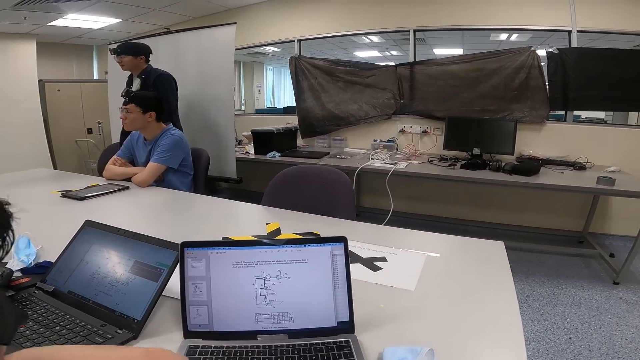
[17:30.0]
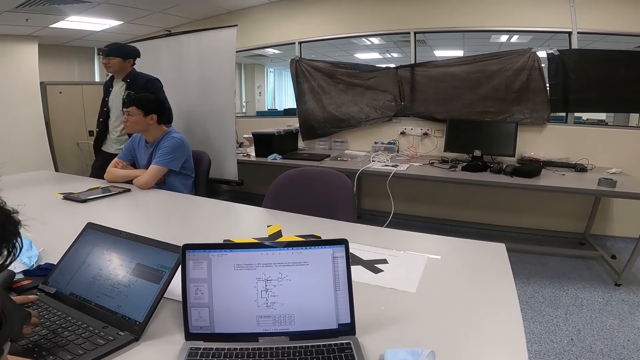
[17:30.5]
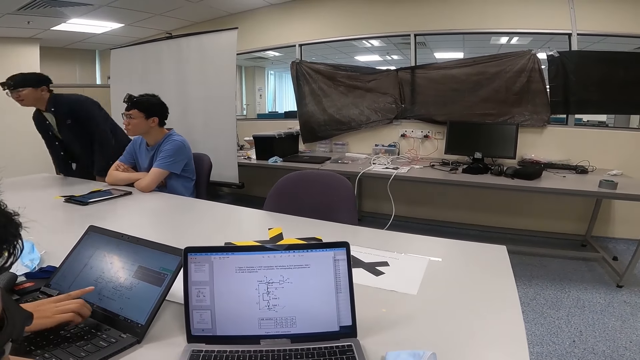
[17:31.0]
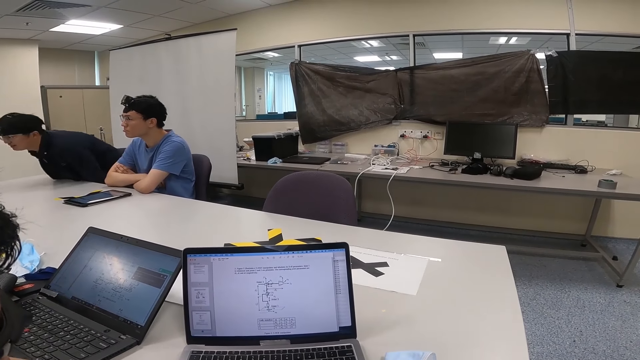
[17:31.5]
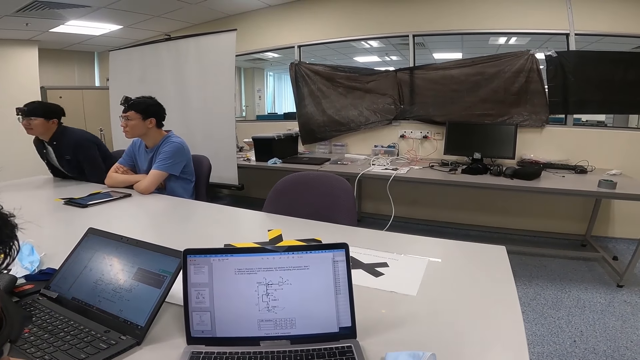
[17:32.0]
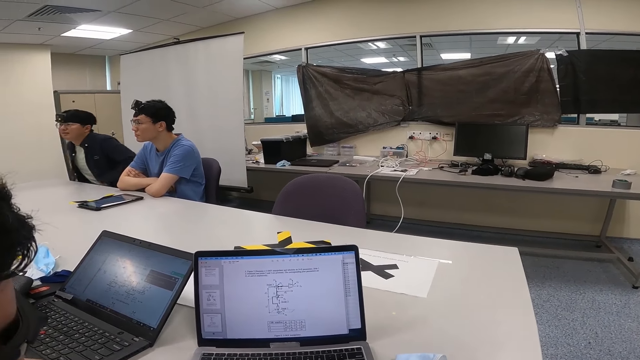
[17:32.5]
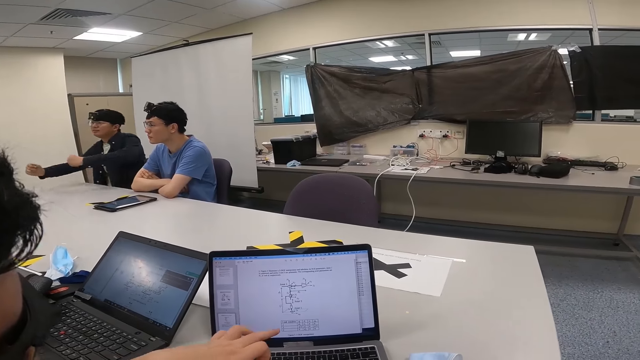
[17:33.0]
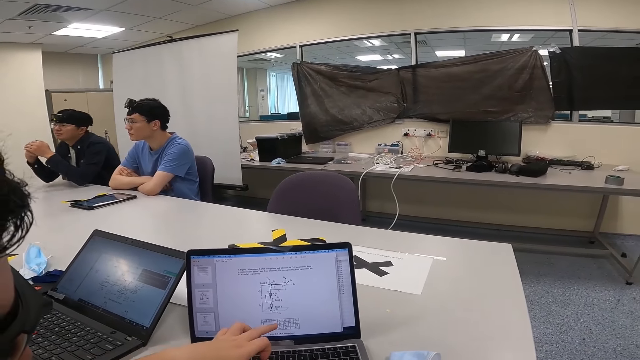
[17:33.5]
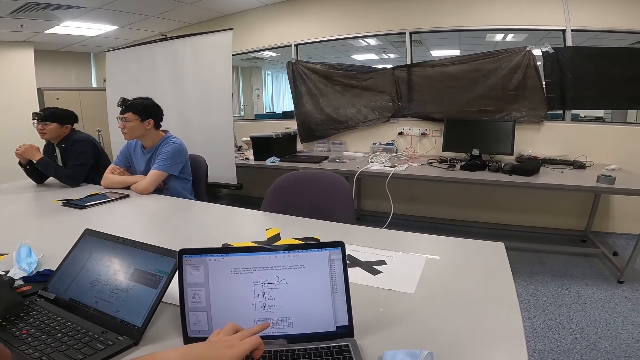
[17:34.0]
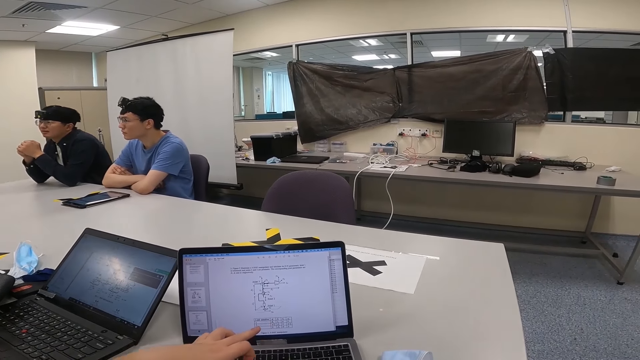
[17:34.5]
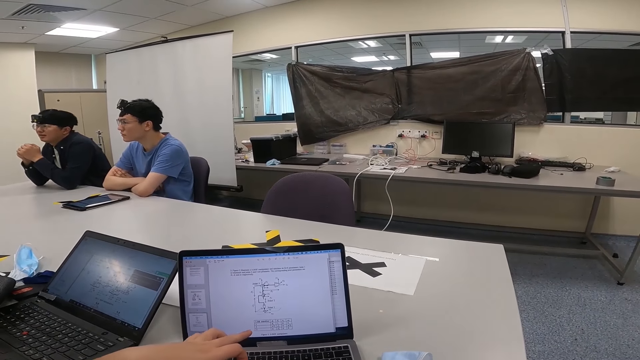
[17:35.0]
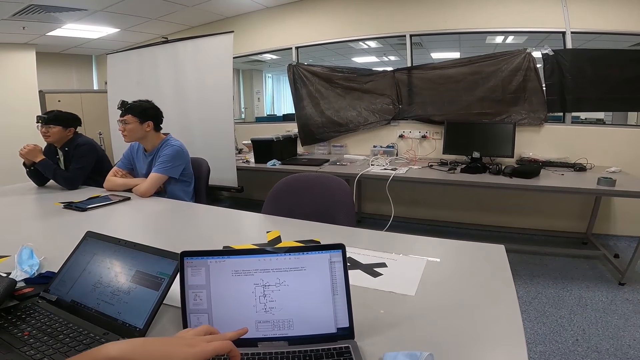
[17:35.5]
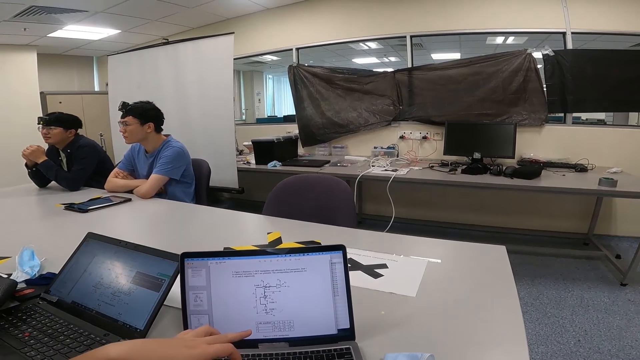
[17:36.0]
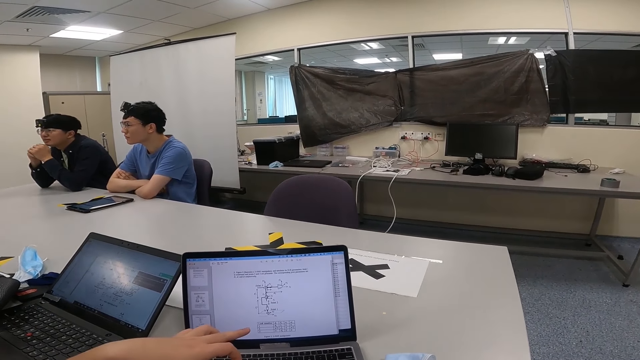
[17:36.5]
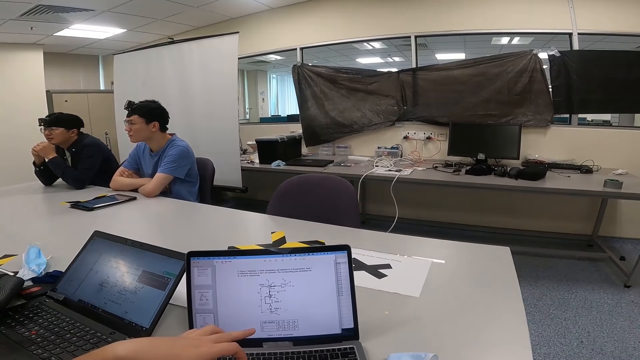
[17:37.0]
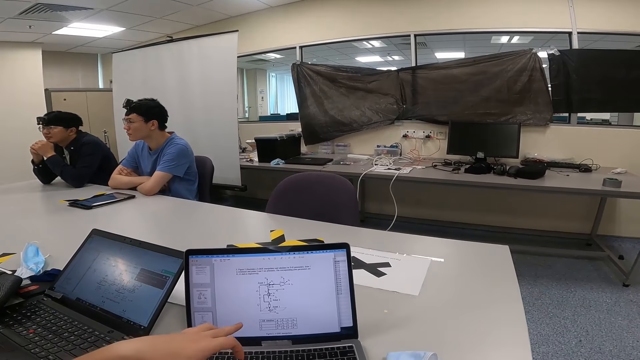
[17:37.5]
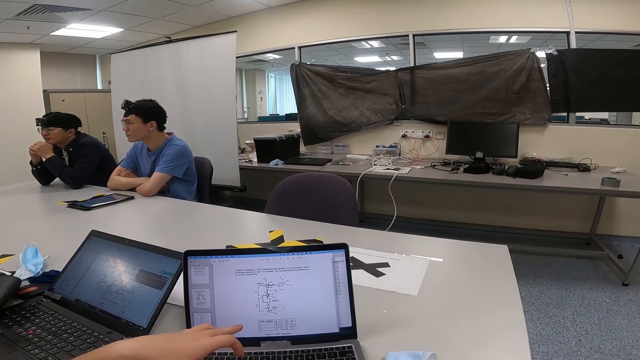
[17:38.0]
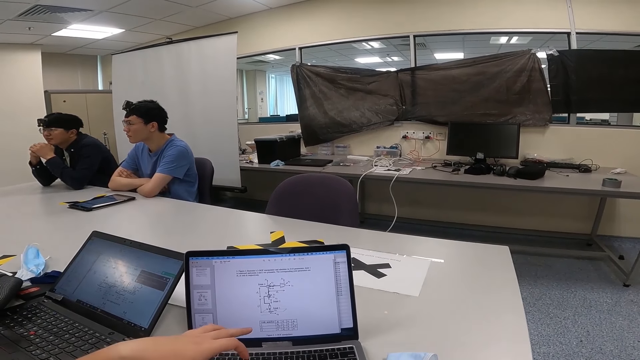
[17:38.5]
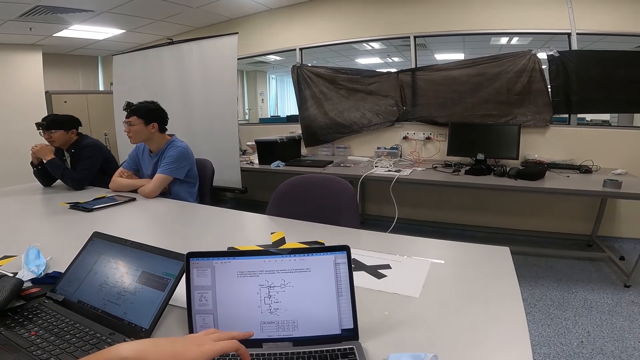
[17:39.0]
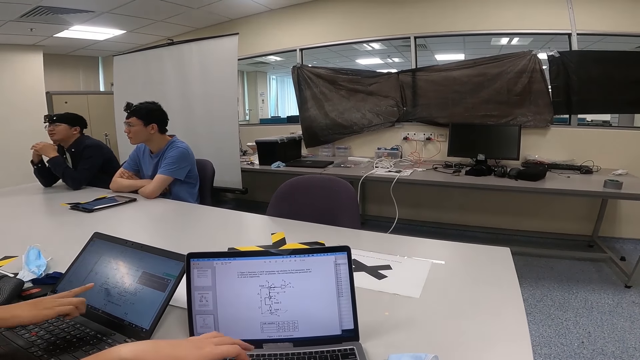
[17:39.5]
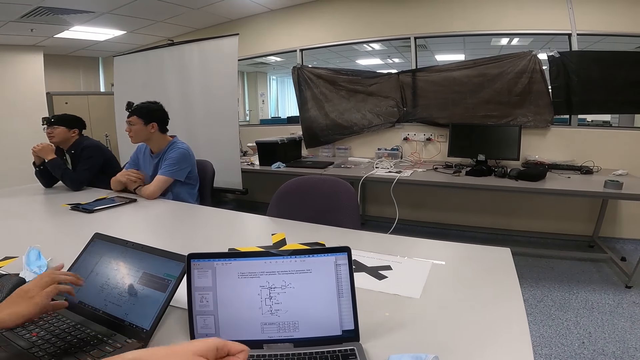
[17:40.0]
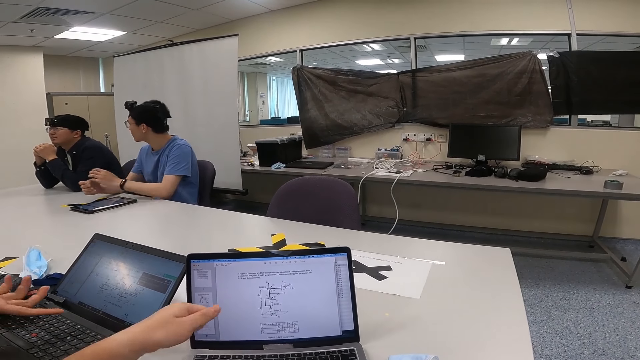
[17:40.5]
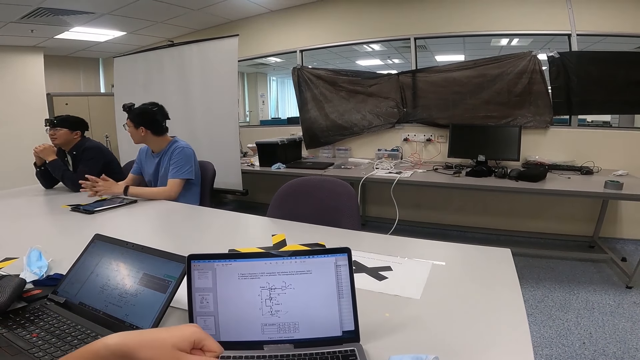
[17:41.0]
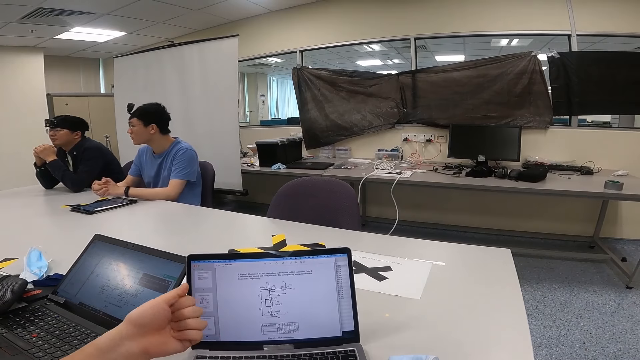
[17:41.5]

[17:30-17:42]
A person is sitting down.

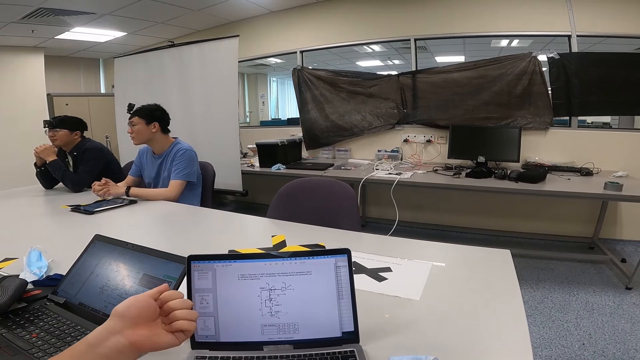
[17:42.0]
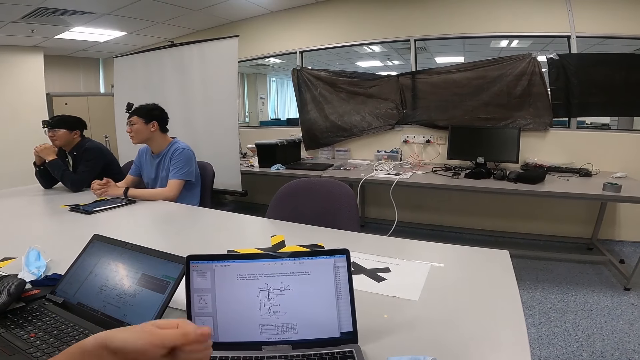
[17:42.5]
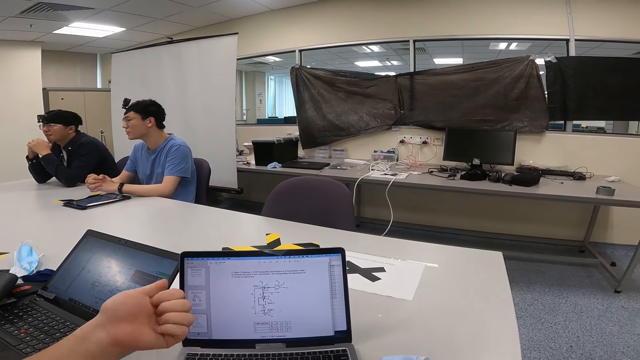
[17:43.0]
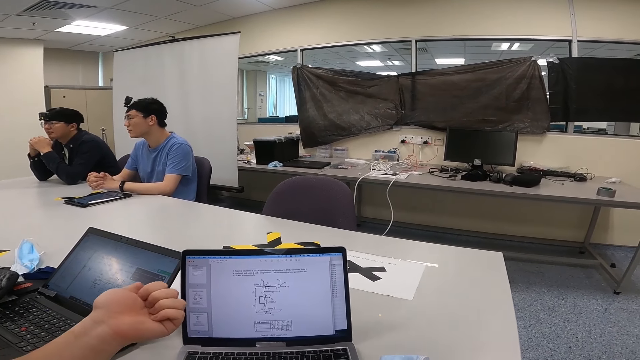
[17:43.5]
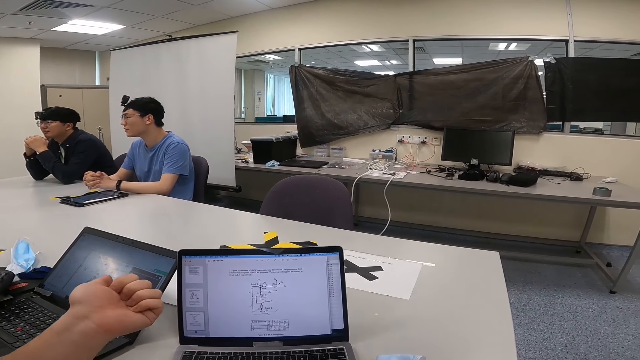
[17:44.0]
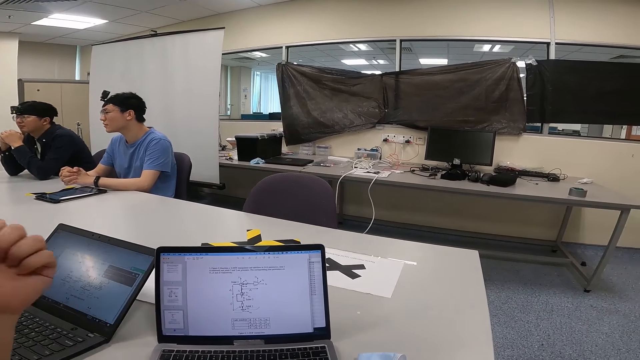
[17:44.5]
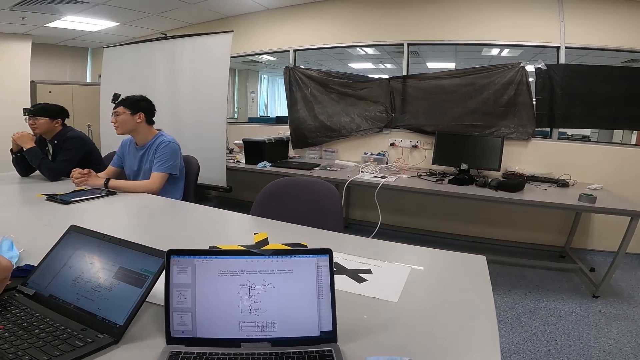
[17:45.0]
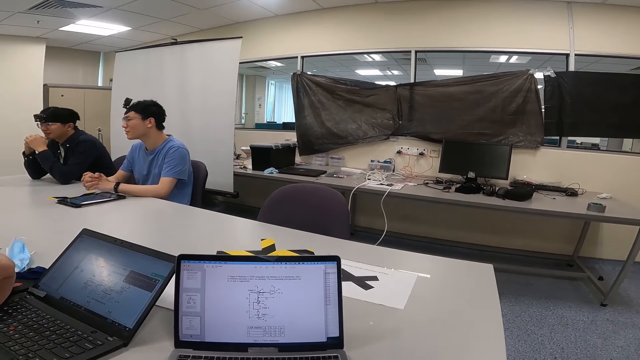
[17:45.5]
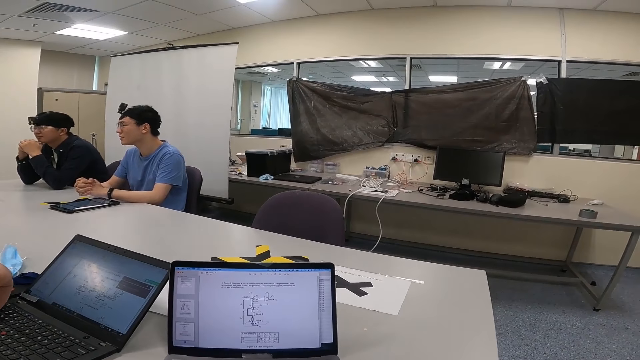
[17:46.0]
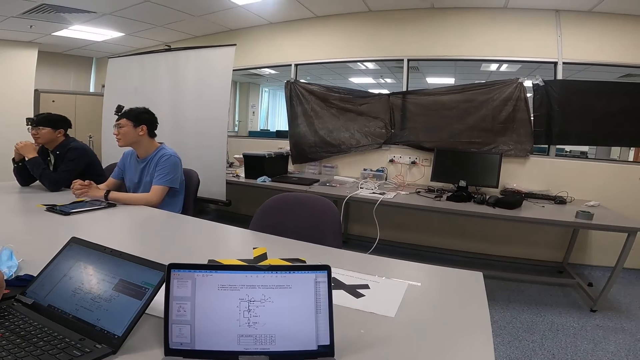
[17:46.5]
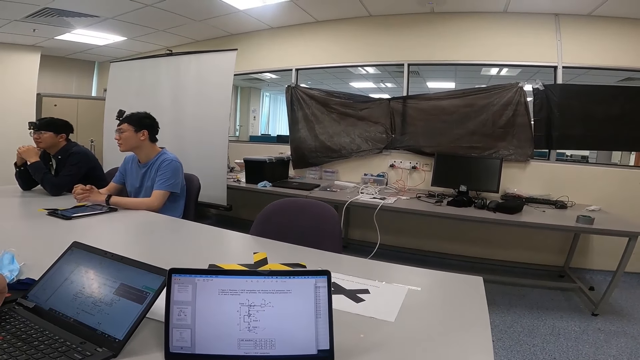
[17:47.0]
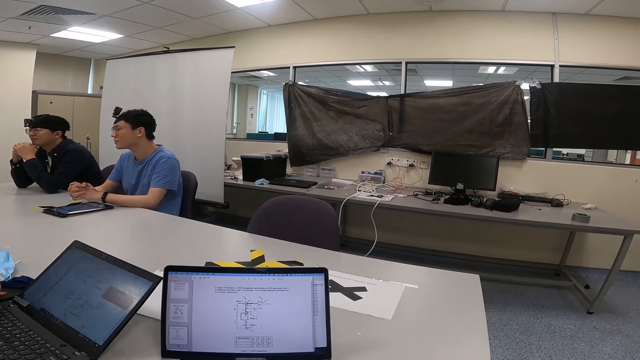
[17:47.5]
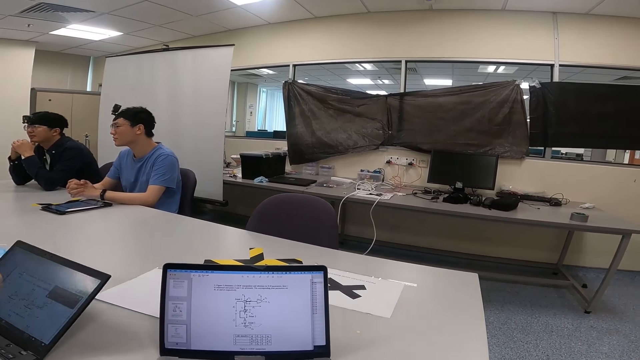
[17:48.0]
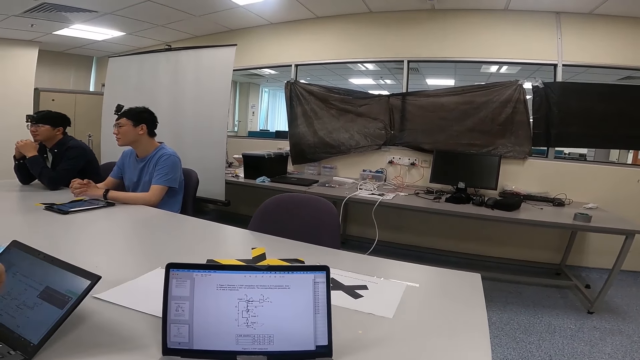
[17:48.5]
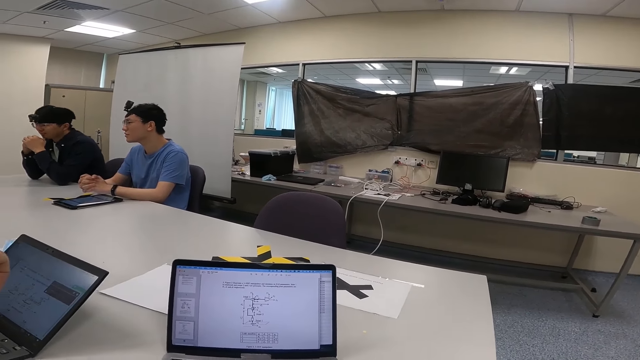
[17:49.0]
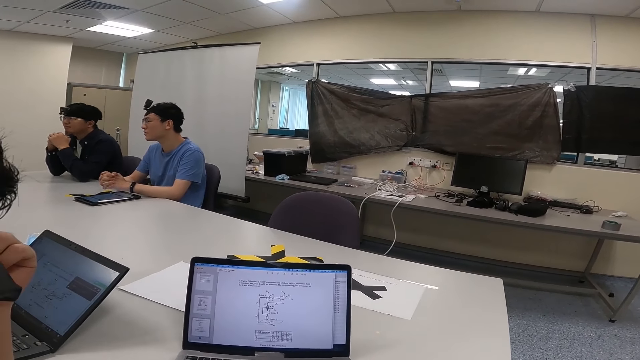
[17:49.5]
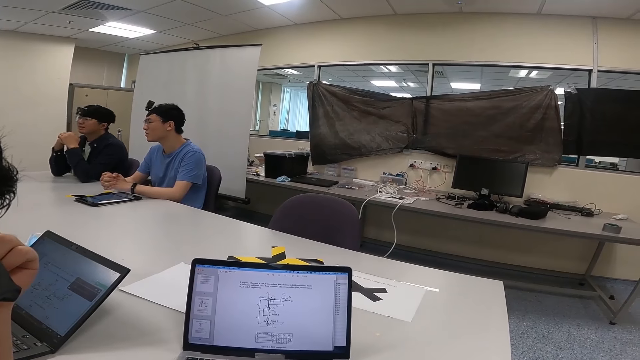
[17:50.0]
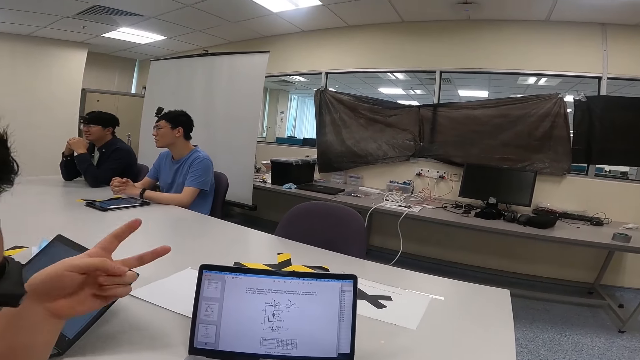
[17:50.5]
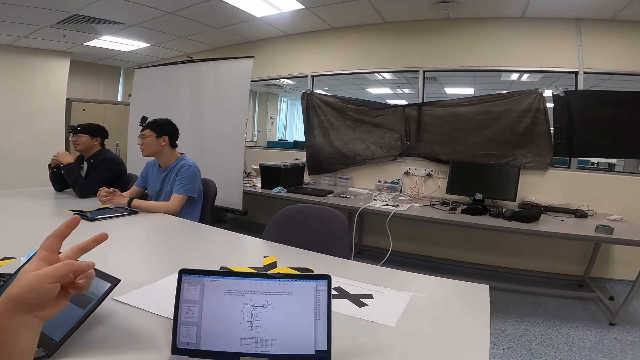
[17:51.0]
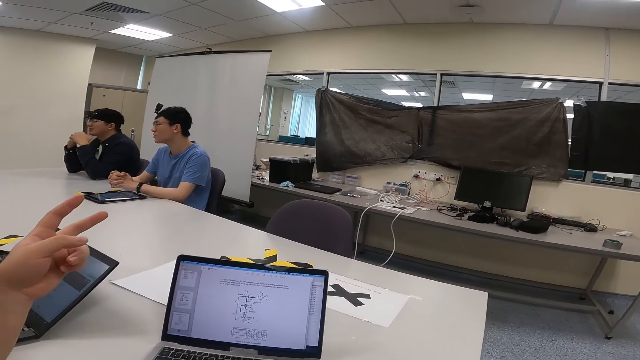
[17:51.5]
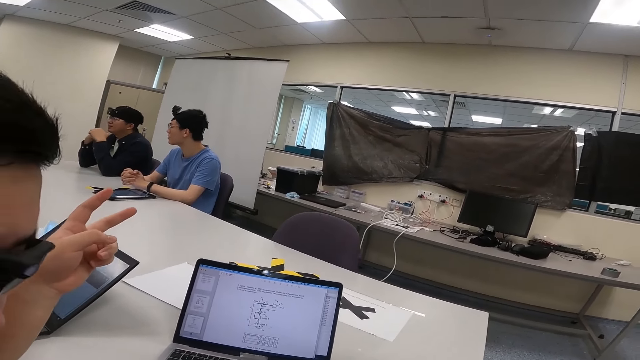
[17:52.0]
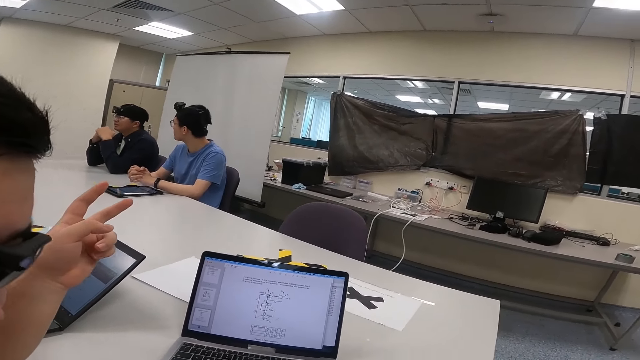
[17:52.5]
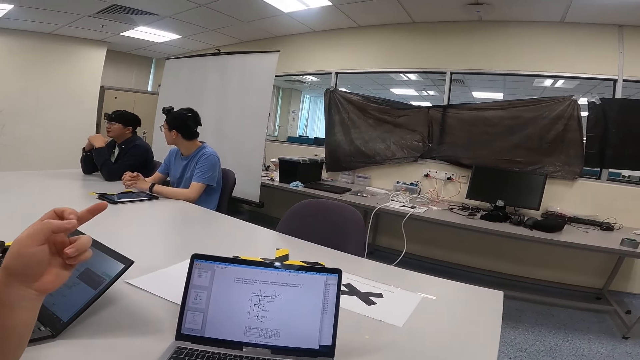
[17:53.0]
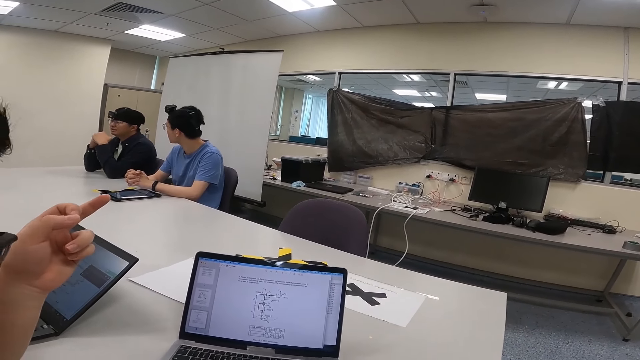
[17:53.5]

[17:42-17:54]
A person is showing something on the laptop.
